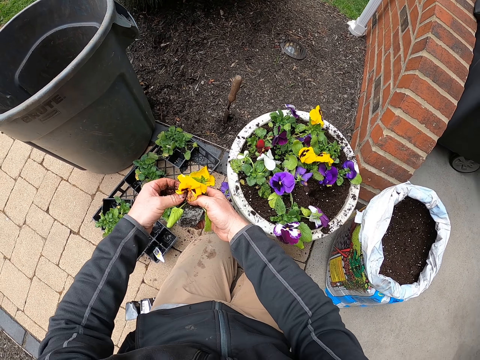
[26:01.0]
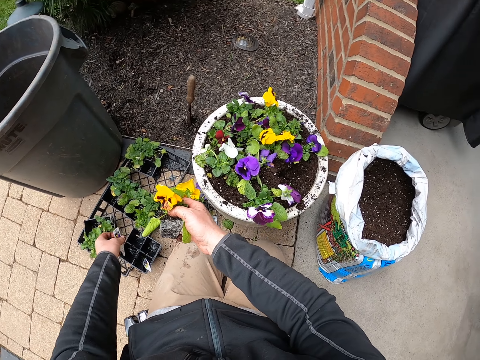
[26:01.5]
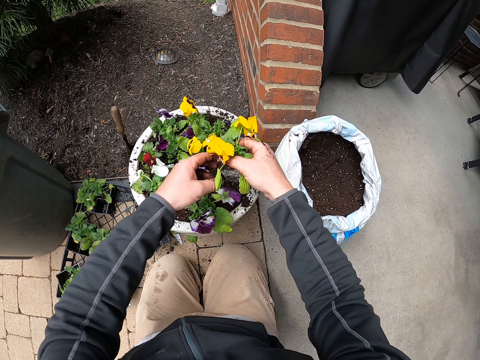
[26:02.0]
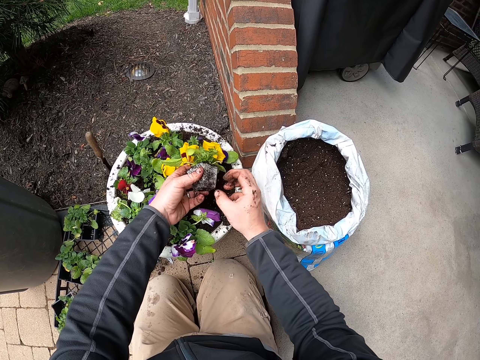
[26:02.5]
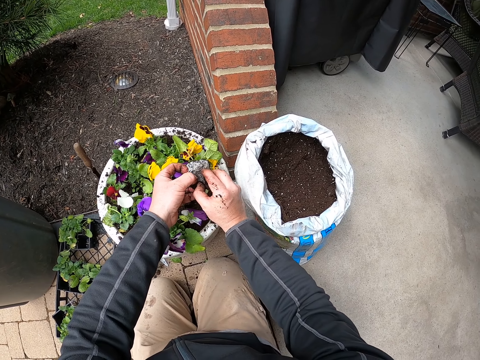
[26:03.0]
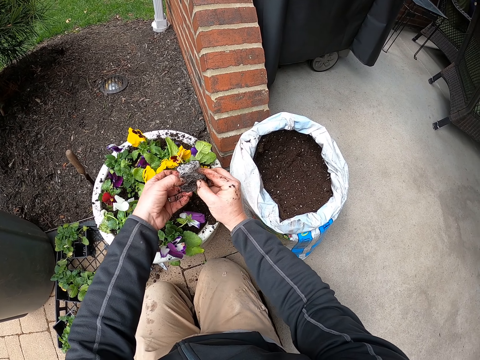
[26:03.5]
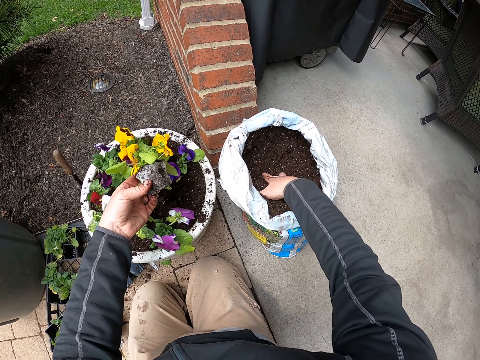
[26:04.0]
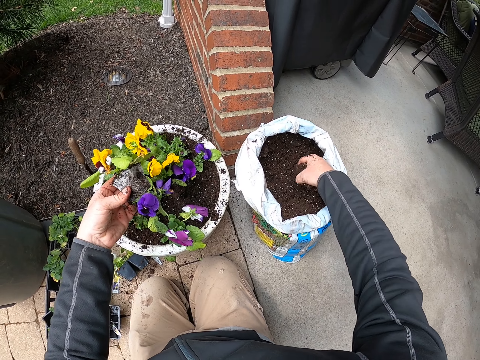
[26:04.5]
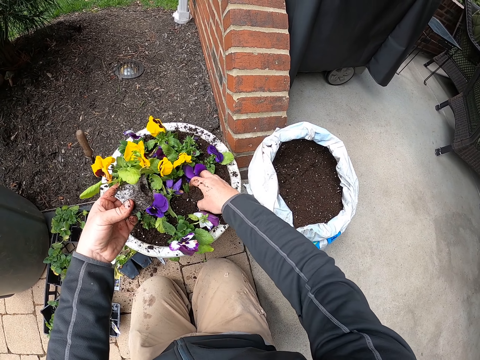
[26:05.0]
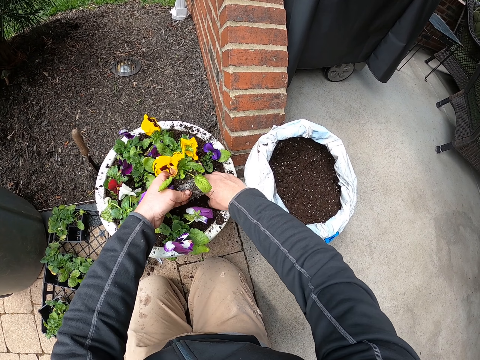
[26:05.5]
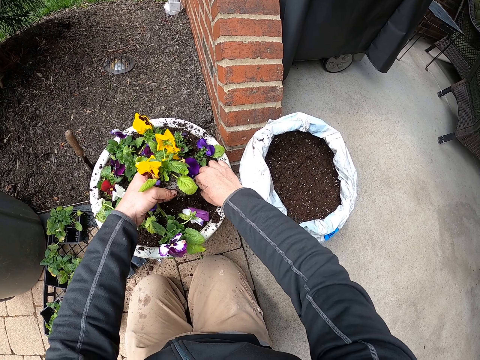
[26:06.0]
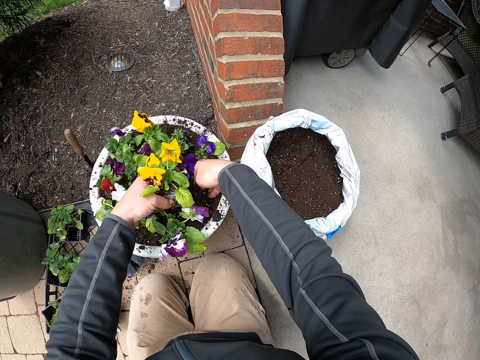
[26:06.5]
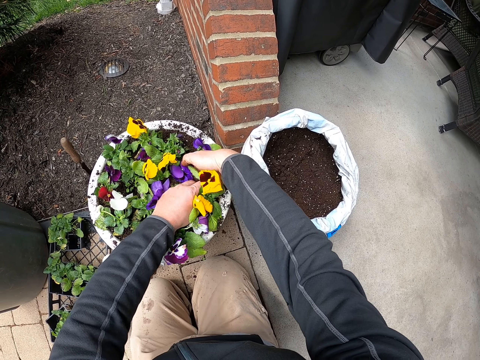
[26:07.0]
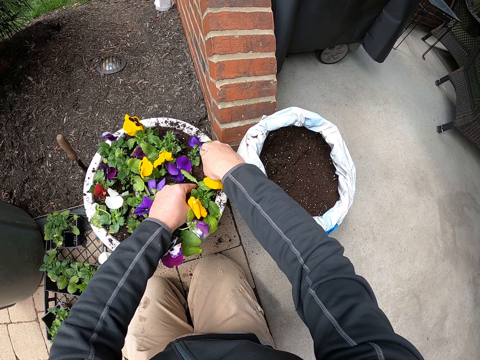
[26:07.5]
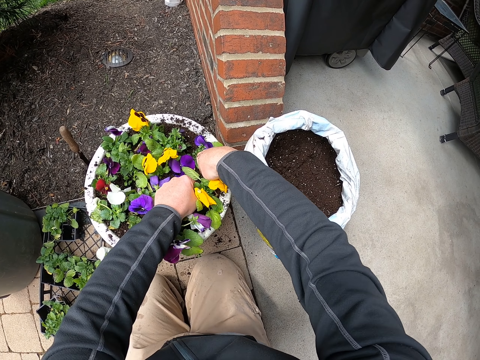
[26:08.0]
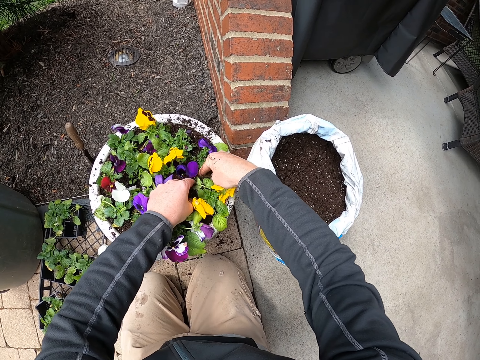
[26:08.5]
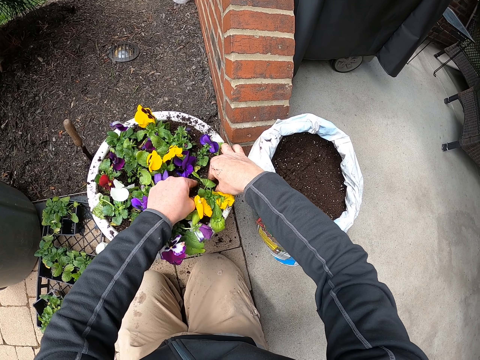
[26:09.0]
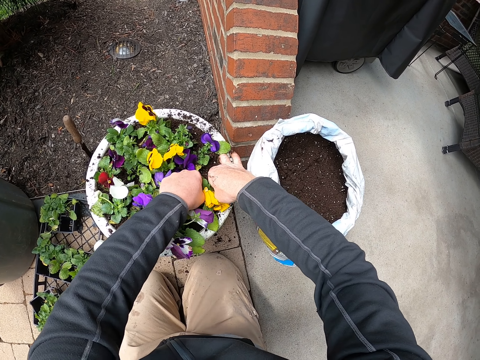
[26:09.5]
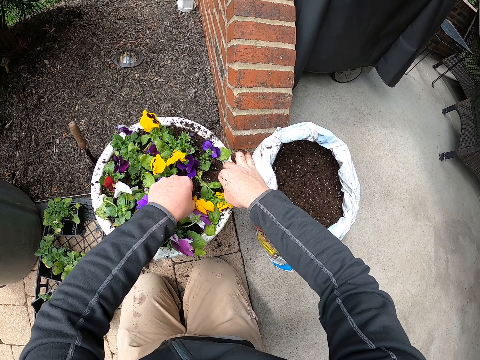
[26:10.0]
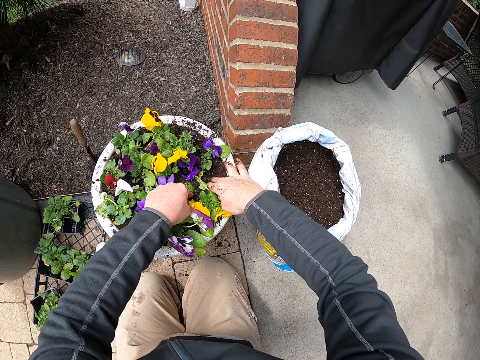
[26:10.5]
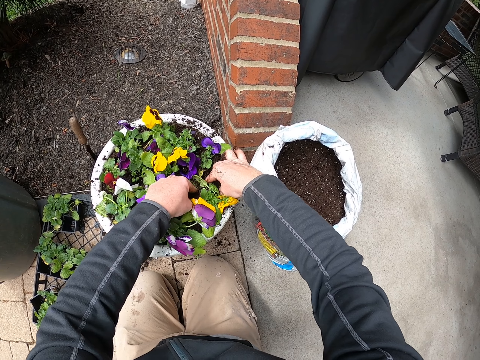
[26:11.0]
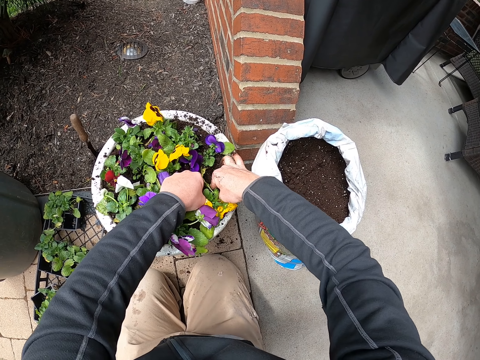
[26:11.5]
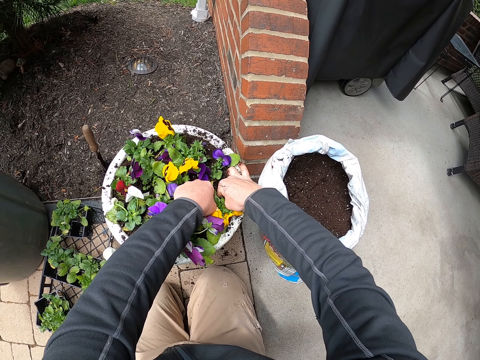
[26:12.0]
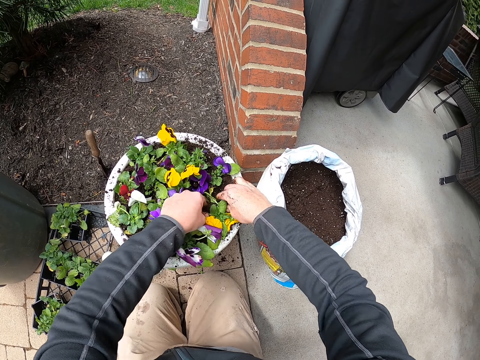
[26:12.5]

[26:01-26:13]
The camera wearer drops a seed tray. They remove a sticker from a flower. They drop the sticker. They hold the flower with the other hand. They fix the plant in soil. They pull the flower. They collect soil. They pour soil in a flower pot. They move soil. They plant the flower. They spread soils to the flower. They press the flower. They touch the plants.

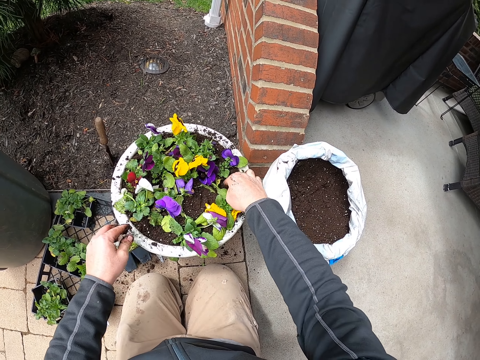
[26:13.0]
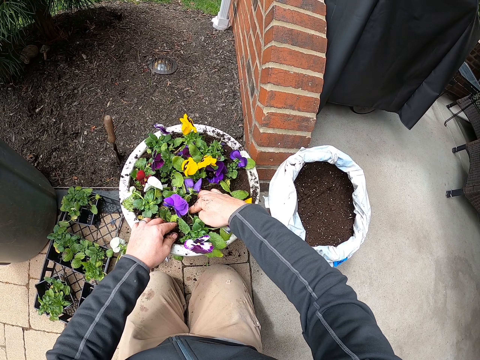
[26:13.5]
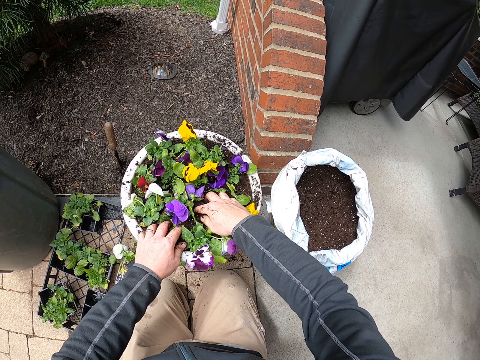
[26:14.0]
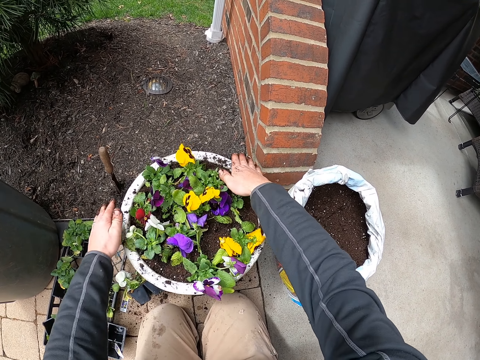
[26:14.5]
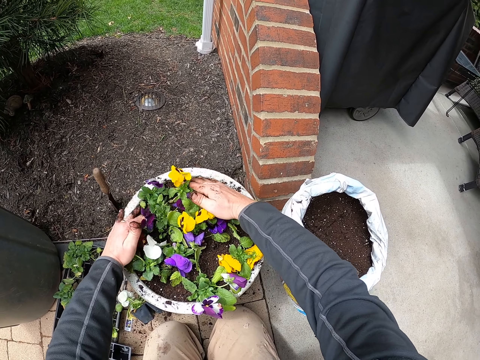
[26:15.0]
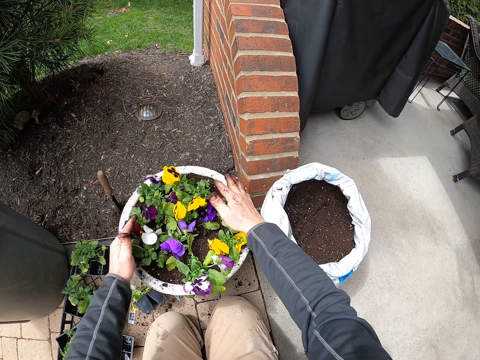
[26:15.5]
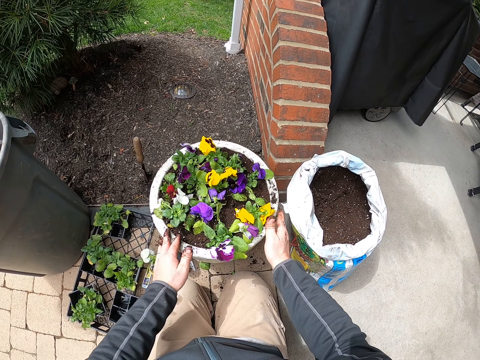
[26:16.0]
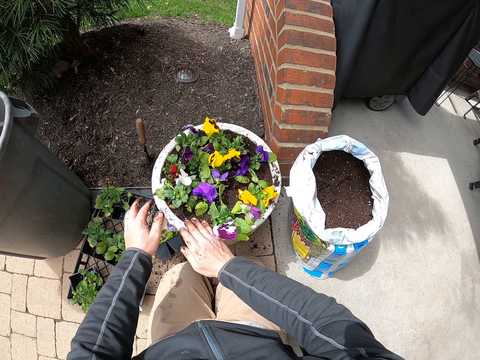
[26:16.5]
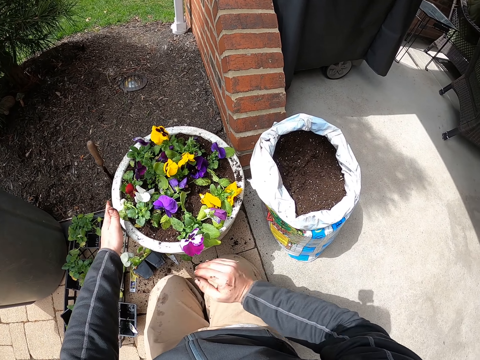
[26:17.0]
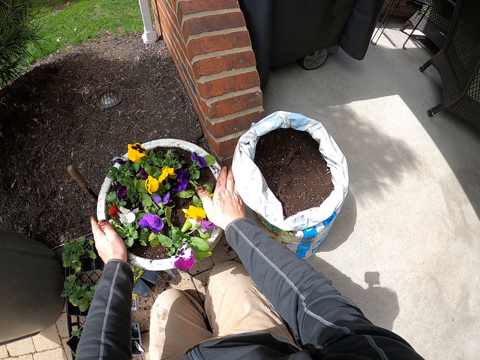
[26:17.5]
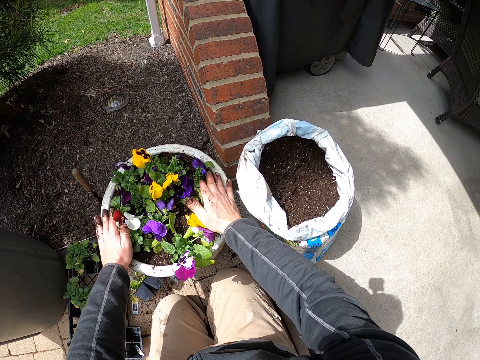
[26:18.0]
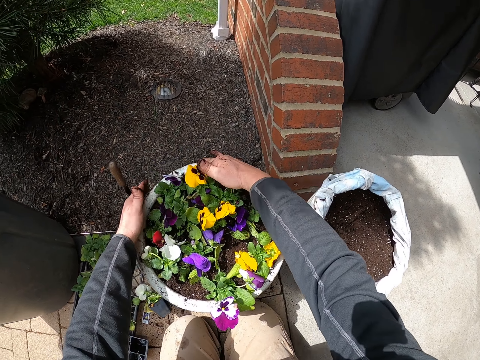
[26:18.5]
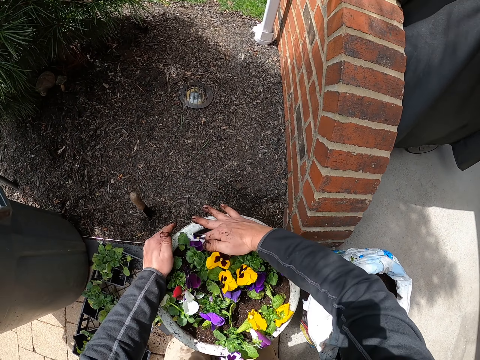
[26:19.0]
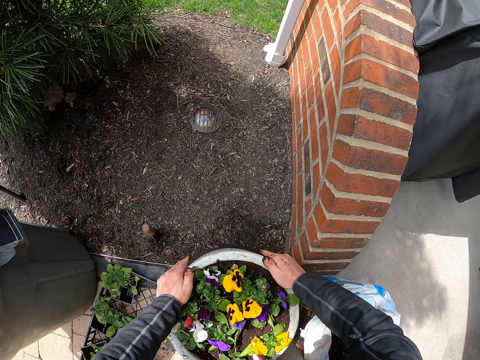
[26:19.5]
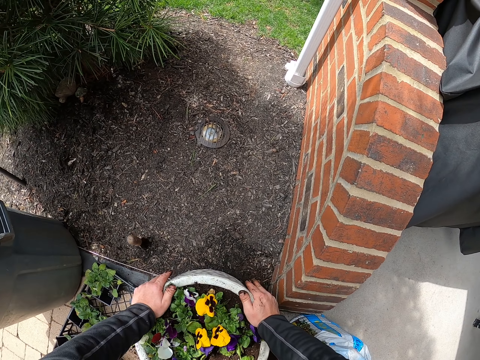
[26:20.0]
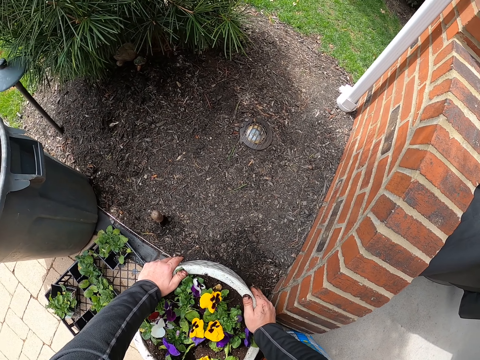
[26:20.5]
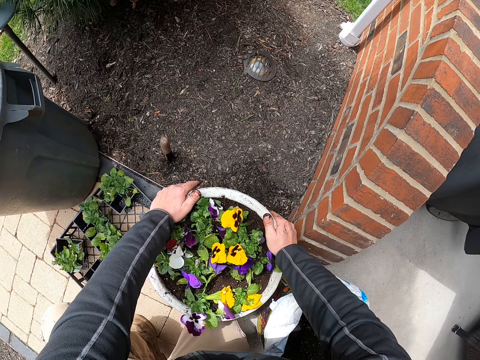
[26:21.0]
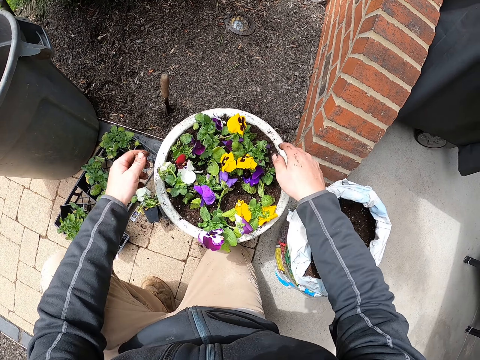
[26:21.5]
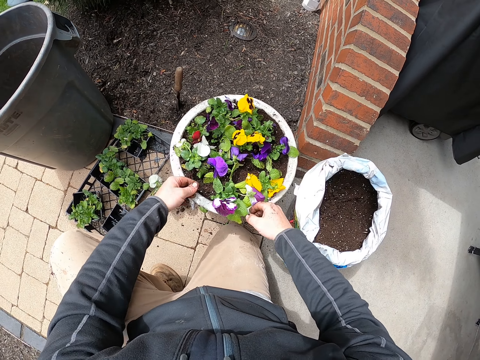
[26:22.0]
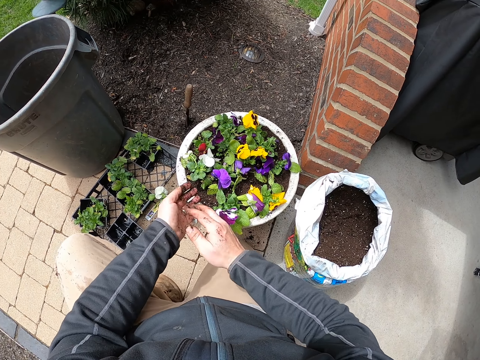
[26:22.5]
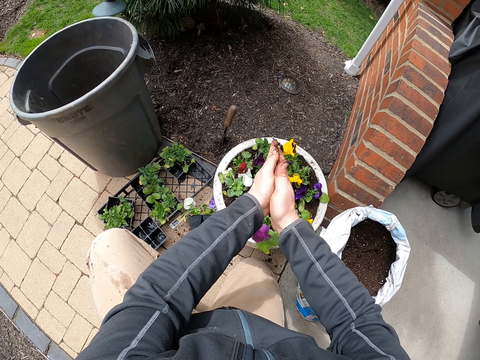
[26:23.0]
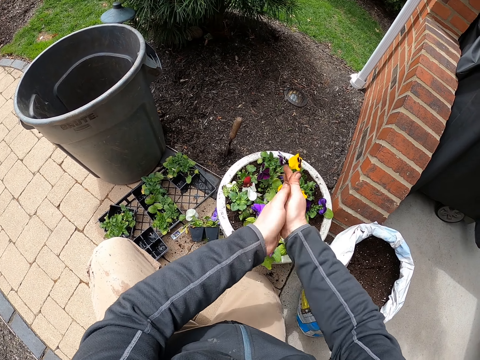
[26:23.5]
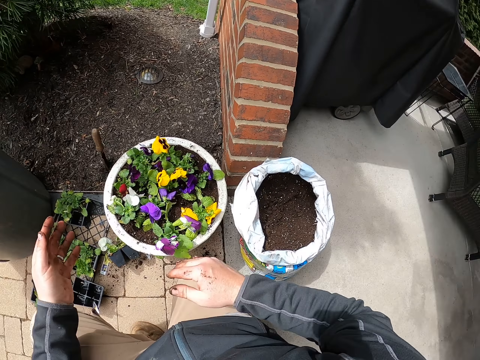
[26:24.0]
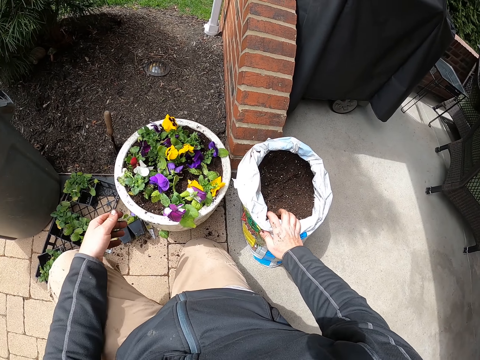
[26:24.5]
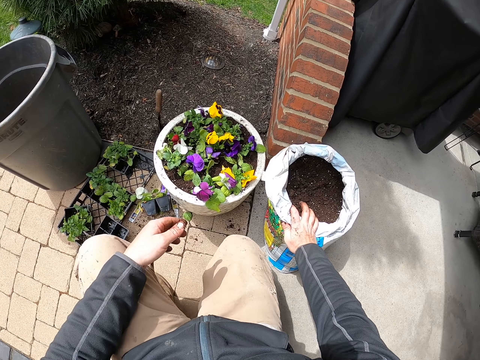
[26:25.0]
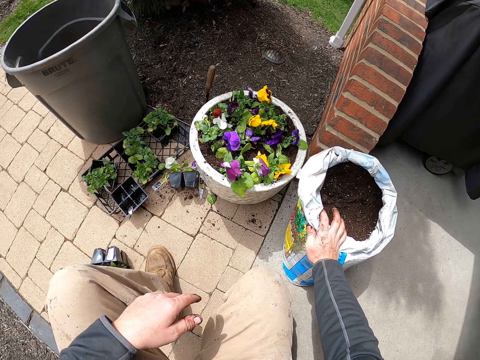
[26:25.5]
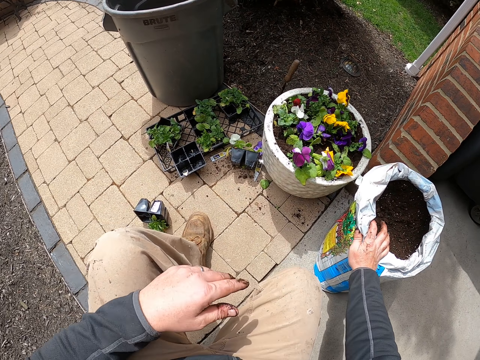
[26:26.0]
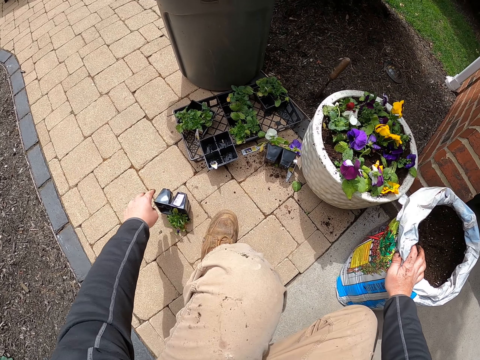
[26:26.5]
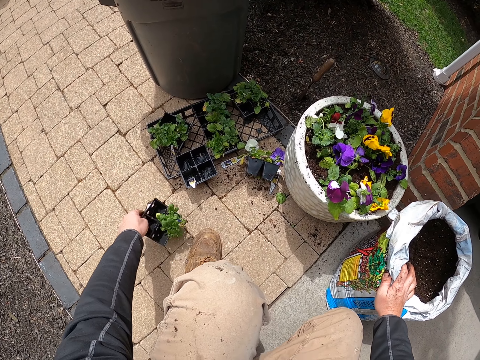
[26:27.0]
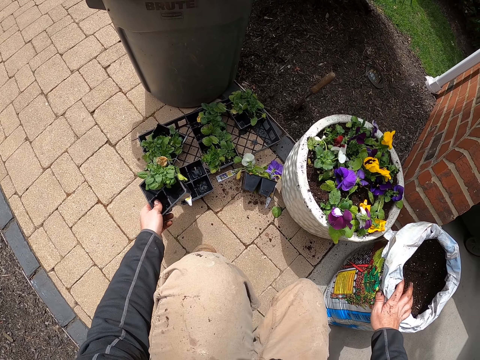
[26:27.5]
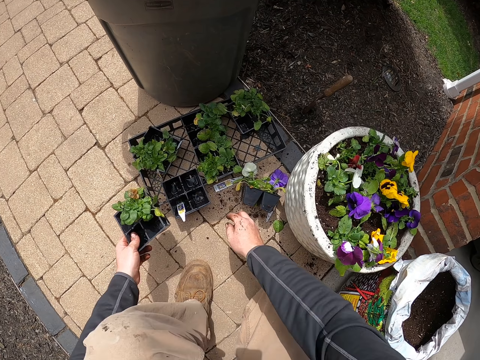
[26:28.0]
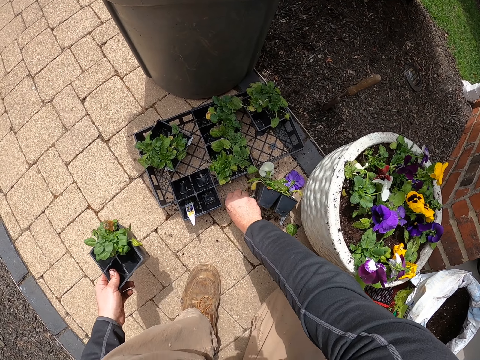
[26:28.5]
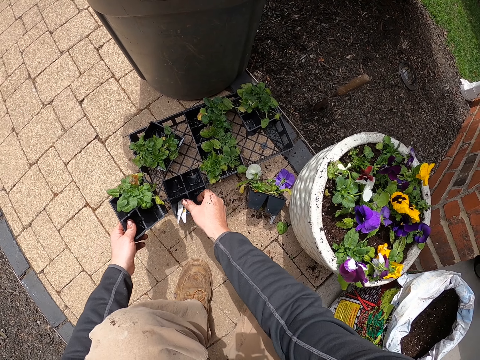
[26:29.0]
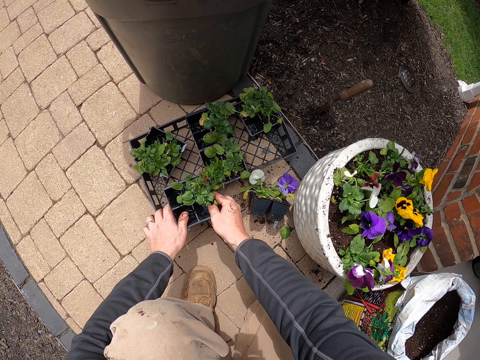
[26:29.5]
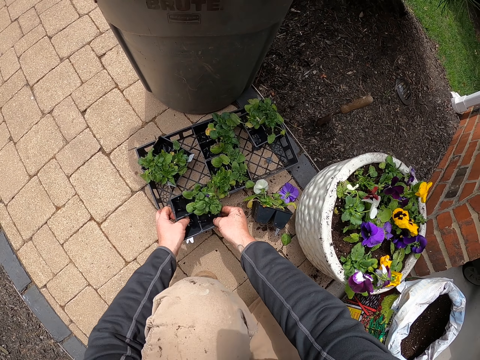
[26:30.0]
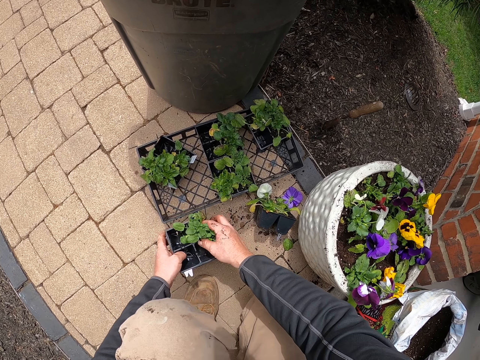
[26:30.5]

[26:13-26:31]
The camera wearer spreads soil. They touch flowers. They wipe a flower pot repeatedly. They hold the flower pot. They remove a hand from the flower pot. They wipe the flower pot. They rub hands. They hold a soil bag. They pick up a seed tray. They pick up stickers. They drop the stickers in the tray. They hold the seed tray with the other hand. They drop the seed tray. They pick up the seed tray.
